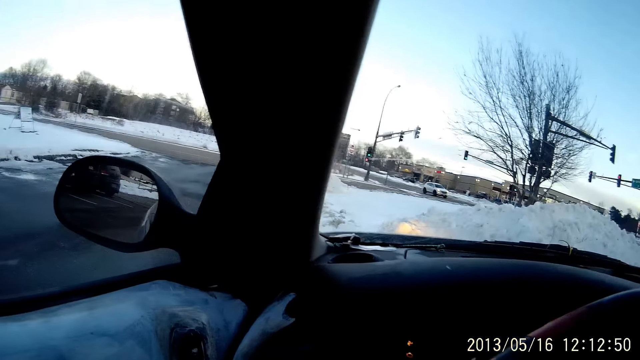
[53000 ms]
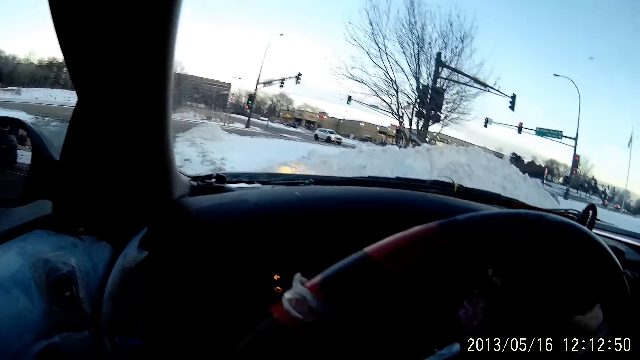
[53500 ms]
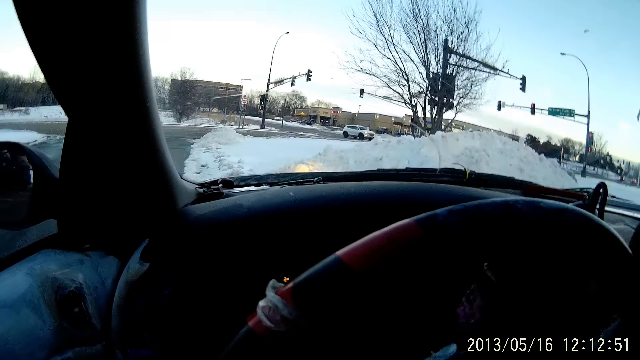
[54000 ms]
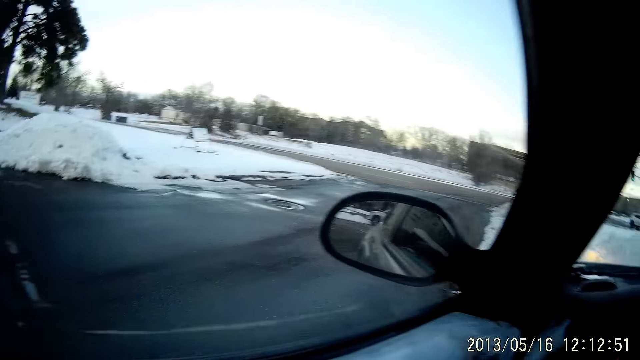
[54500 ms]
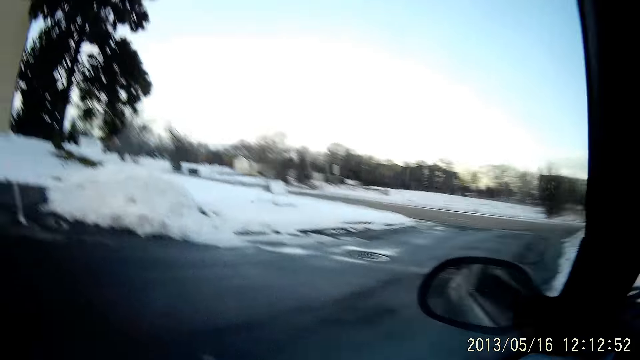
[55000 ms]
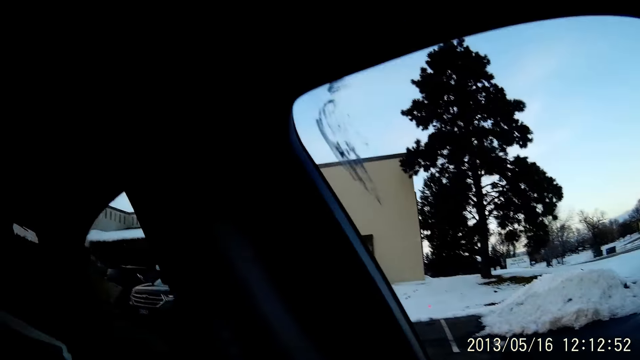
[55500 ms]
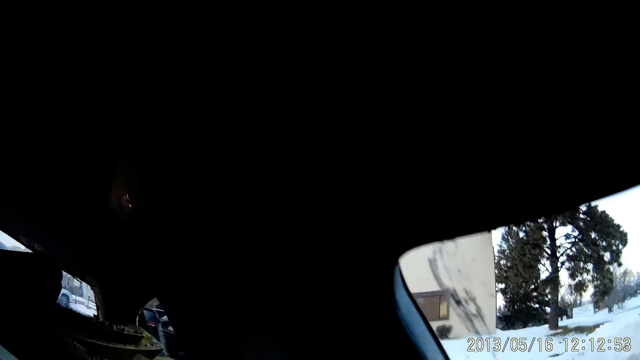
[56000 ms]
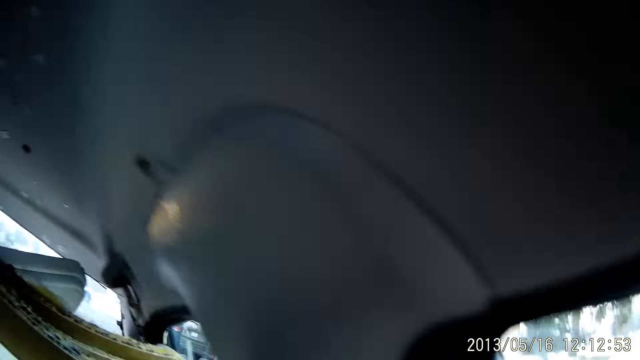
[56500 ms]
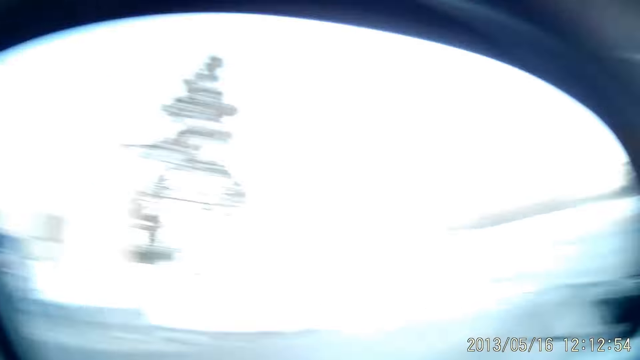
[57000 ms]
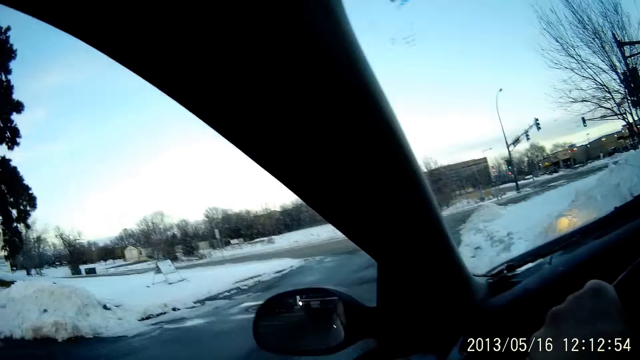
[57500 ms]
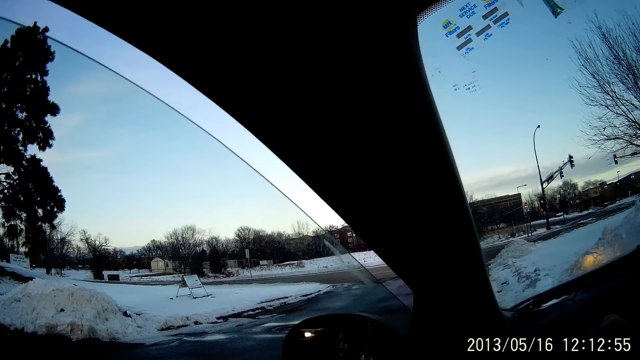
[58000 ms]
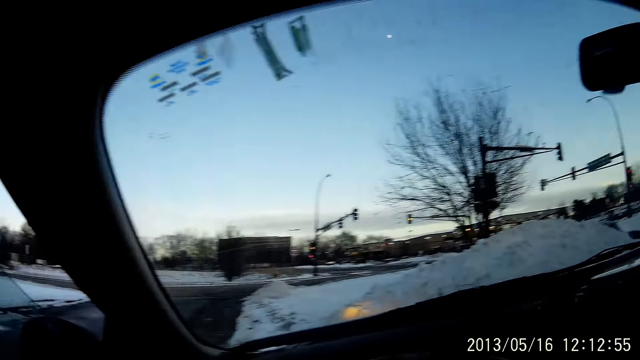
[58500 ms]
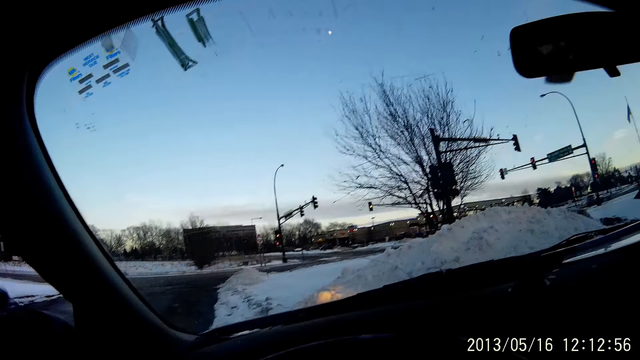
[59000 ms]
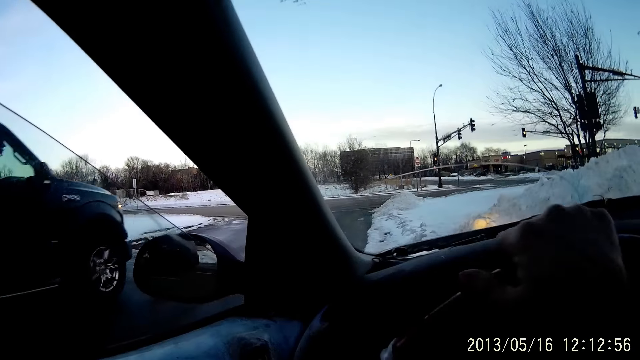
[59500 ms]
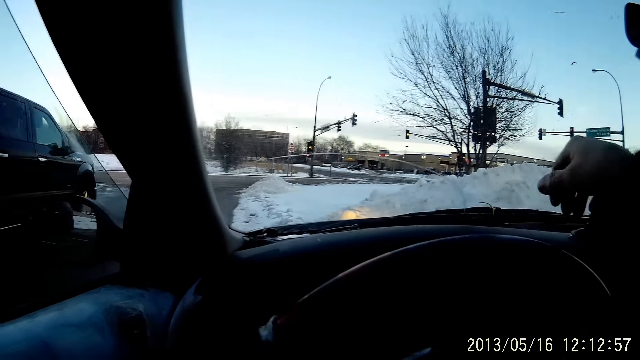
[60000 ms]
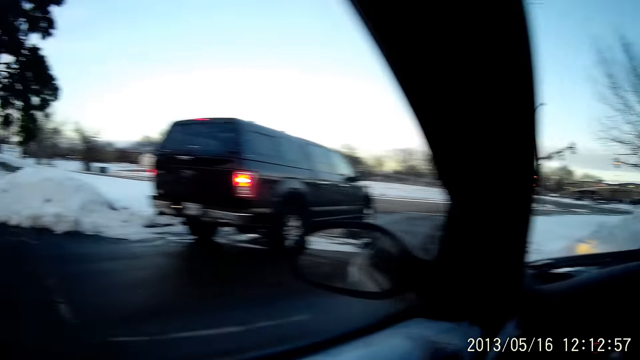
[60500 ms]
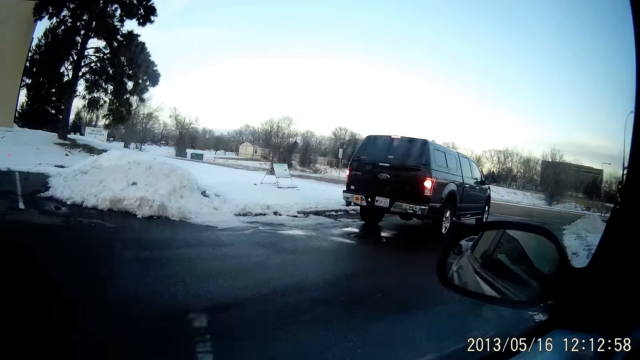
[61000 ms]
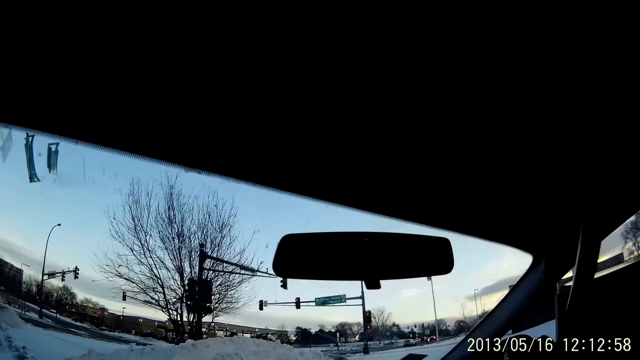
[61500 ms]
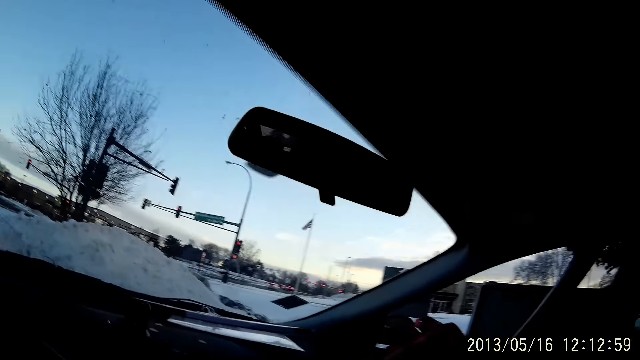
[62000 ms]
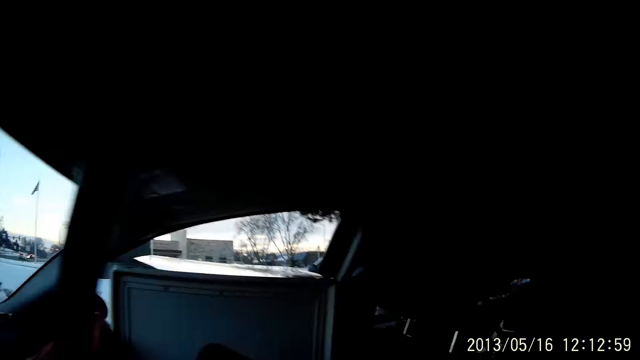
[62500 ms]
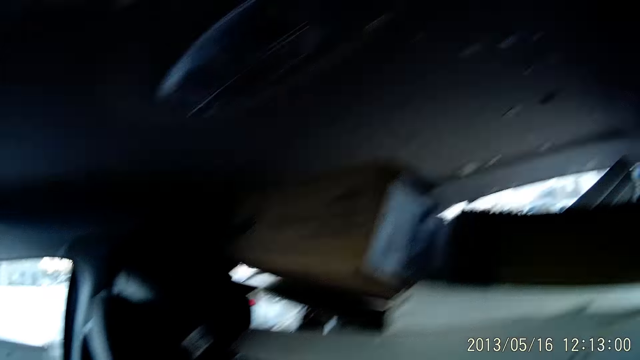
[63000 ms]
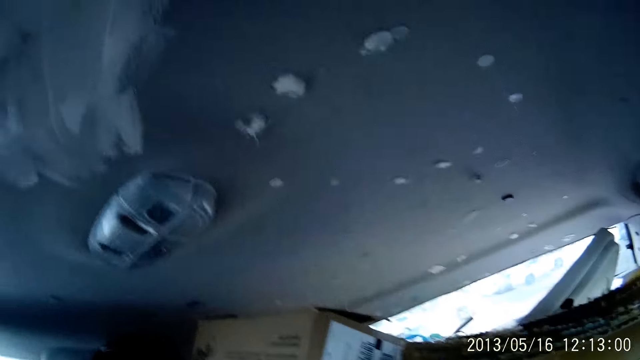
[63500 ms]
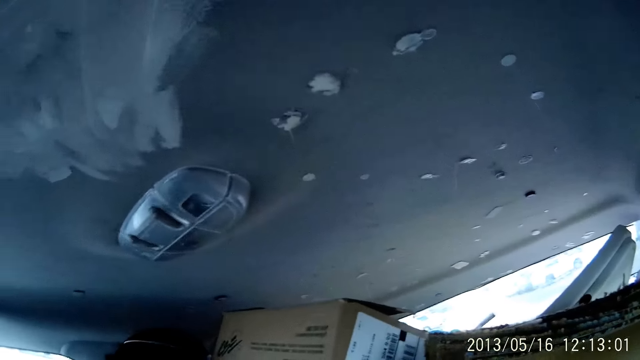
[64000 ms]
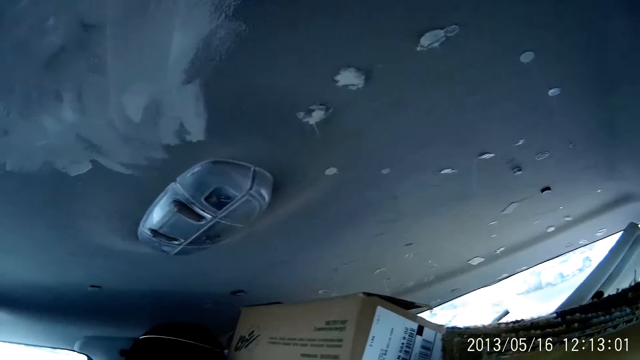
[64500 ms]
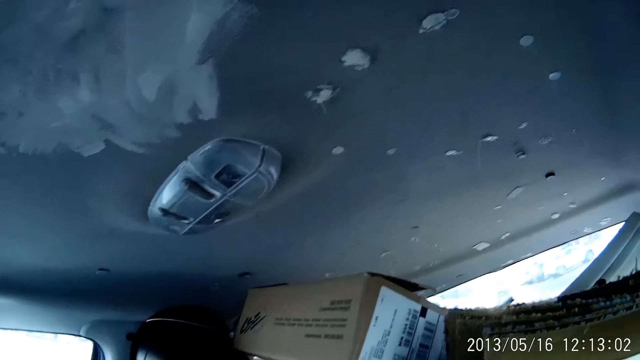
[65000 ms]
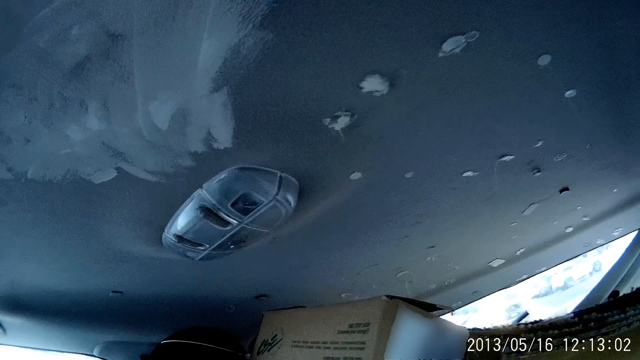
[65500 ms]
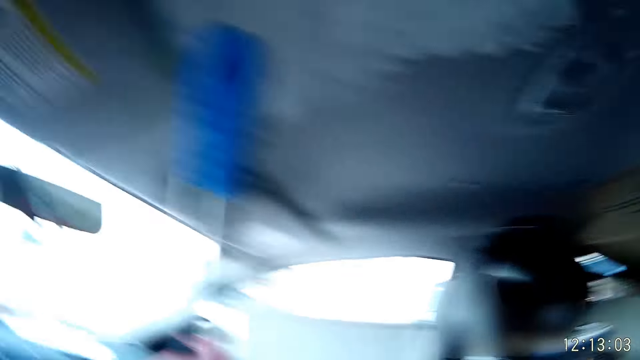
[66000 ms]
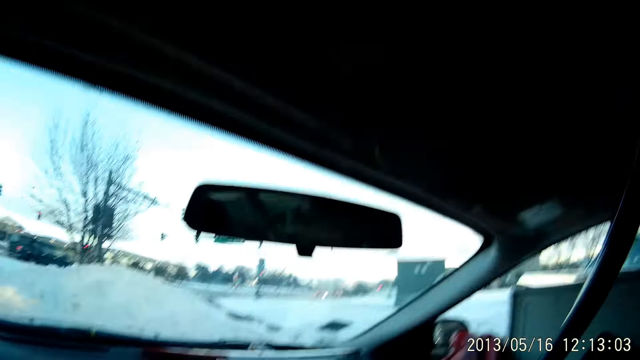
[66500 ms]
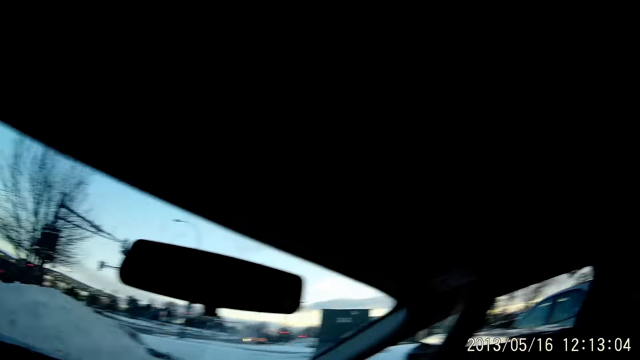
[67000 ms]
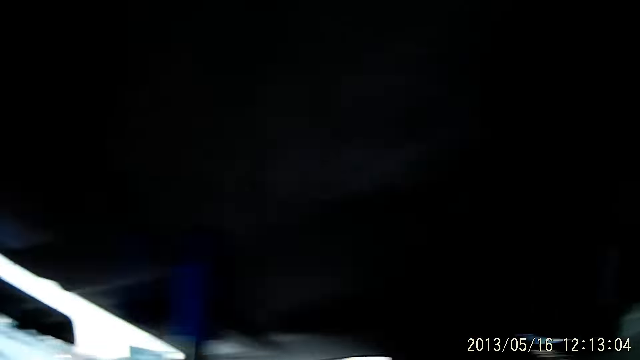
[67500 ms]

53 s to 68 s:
The camera wearer winds down a window with his left hand. He drives a car. He looks around.

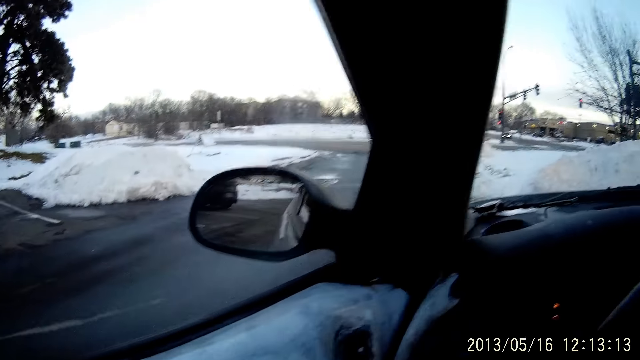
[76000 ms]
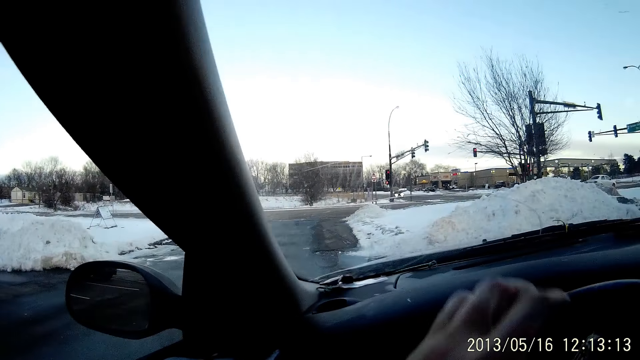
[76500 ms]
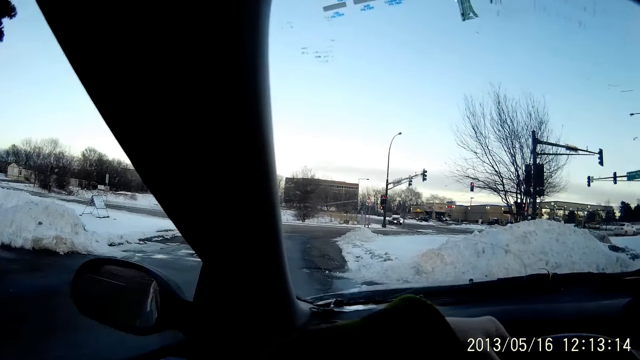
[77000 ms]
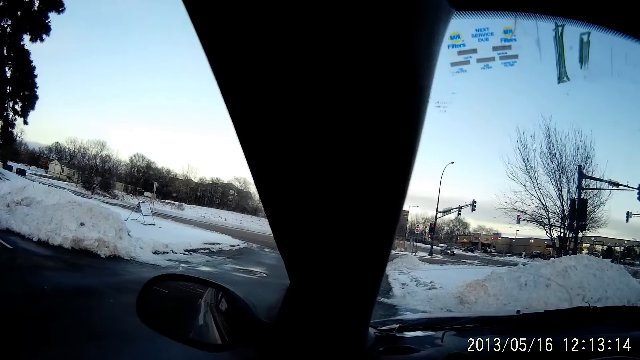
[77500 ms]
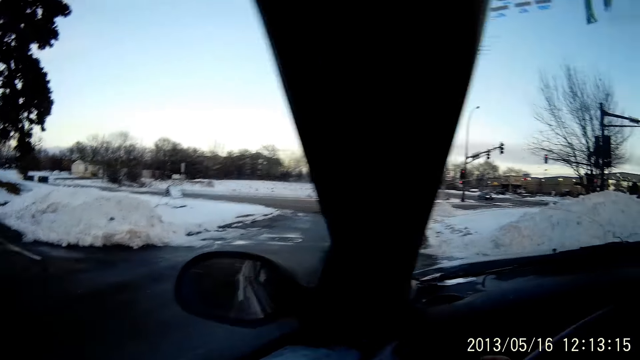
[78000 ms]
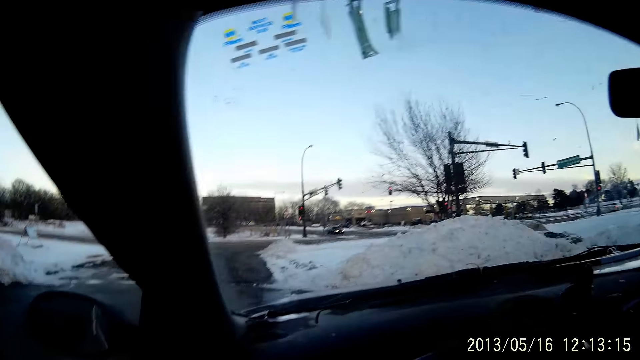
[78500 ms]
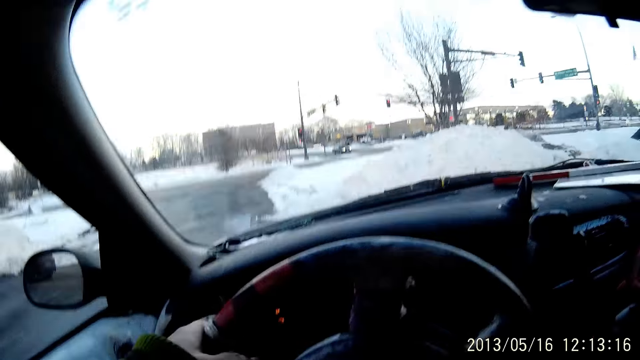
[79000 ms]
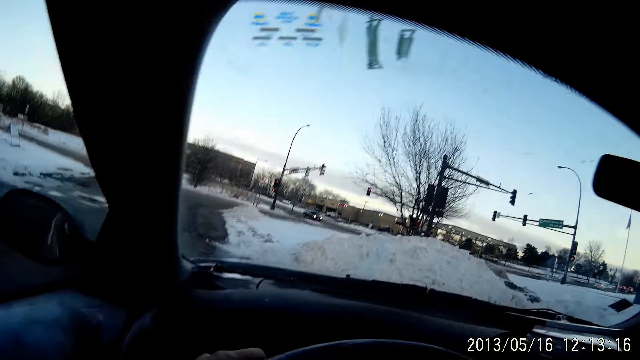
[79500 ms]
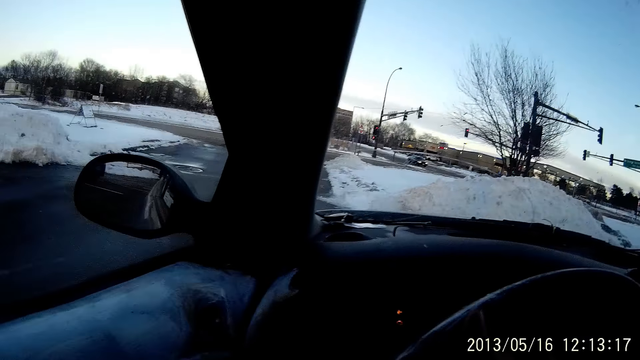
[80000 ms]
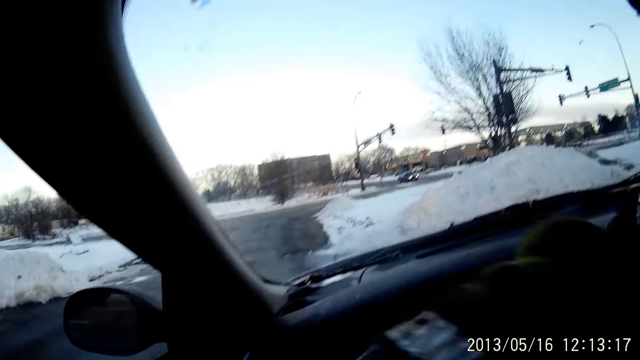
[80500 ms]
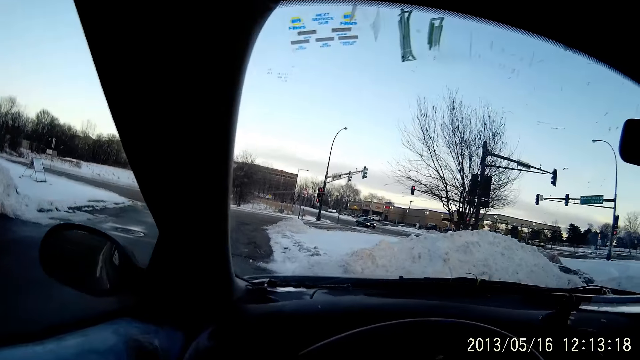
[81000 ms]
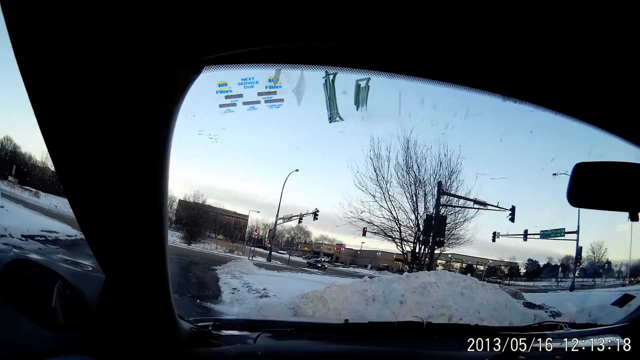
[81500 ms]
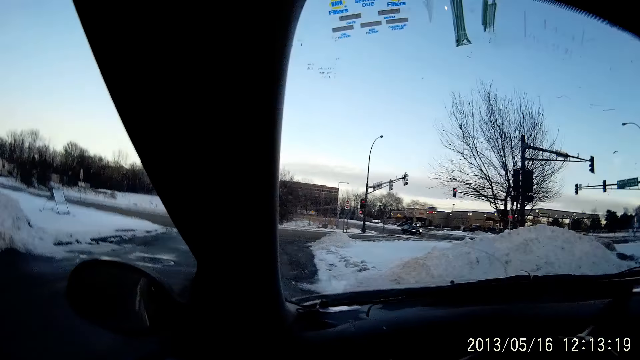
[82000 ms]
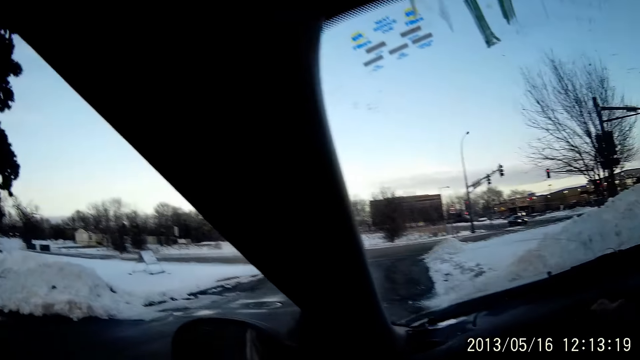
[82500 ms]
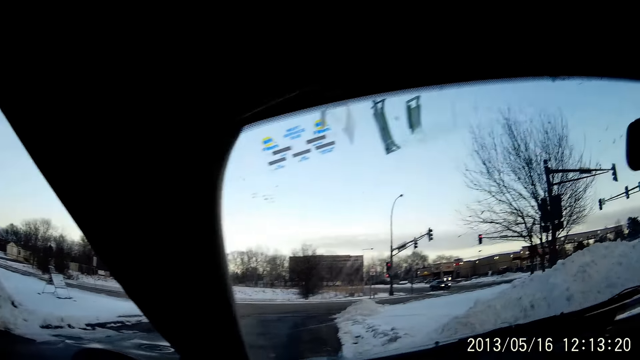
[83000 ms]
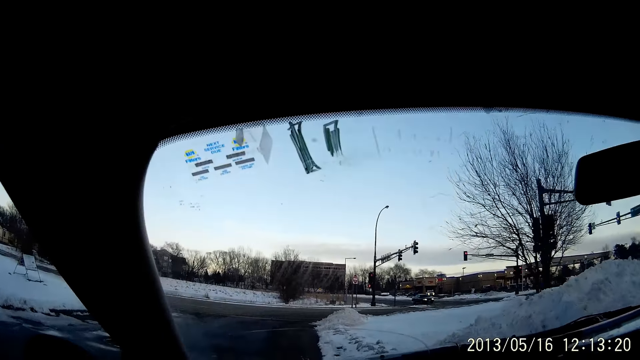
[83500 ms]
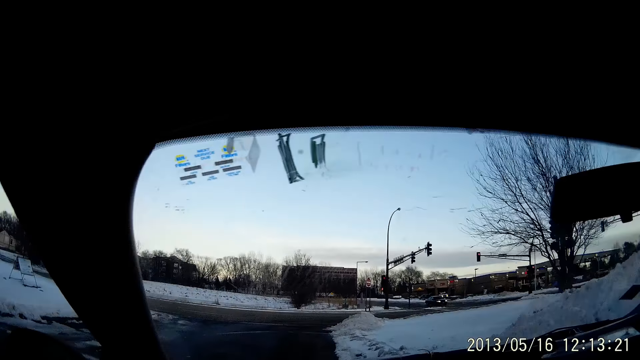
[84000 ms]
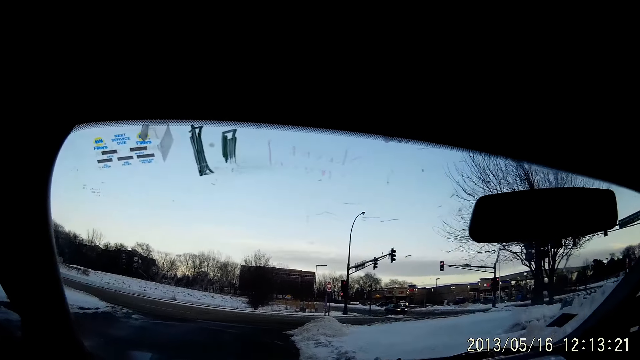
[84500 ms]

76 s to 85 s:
The camera wearer places his left hand on the steering wheel. He drives the car with both hands.
